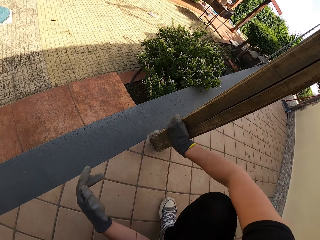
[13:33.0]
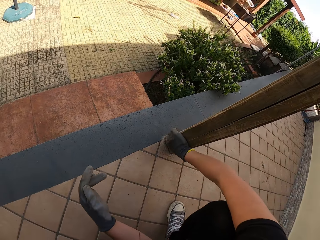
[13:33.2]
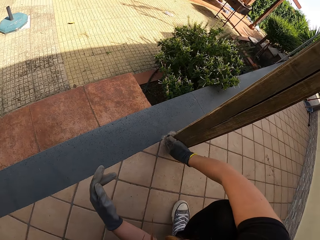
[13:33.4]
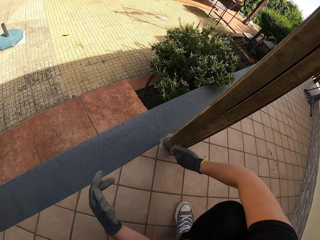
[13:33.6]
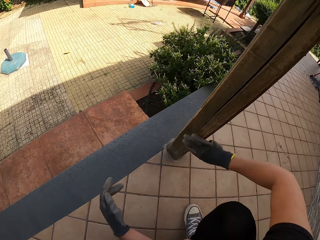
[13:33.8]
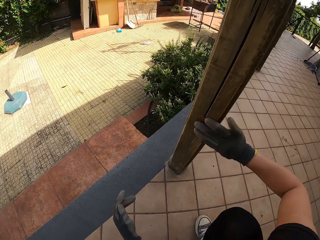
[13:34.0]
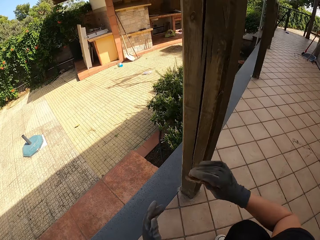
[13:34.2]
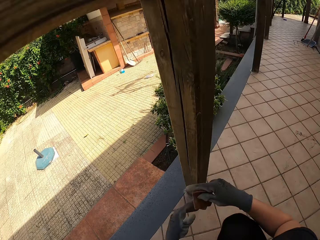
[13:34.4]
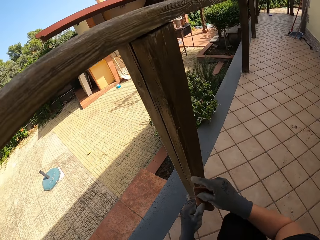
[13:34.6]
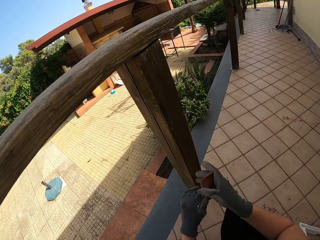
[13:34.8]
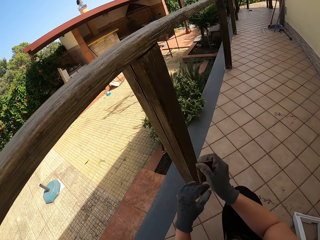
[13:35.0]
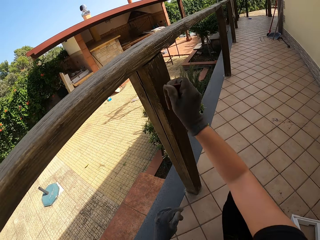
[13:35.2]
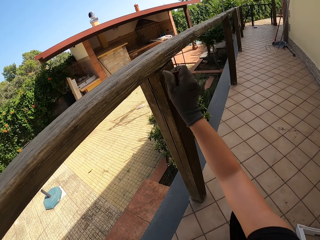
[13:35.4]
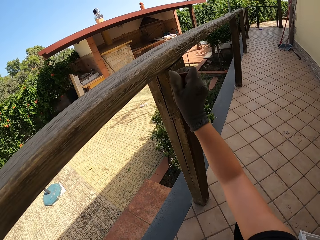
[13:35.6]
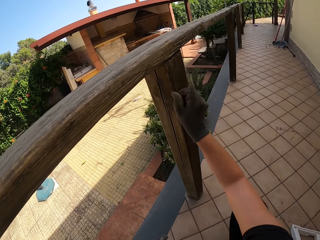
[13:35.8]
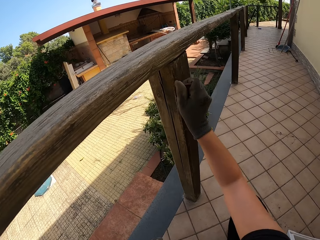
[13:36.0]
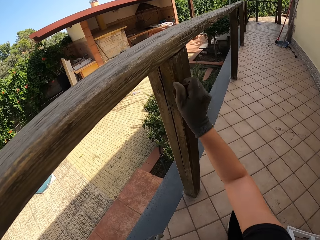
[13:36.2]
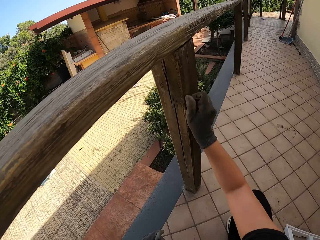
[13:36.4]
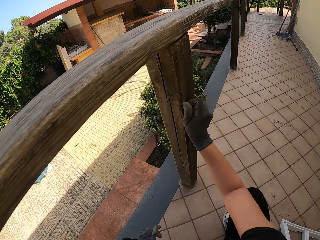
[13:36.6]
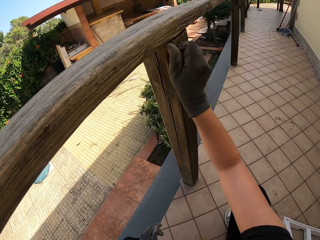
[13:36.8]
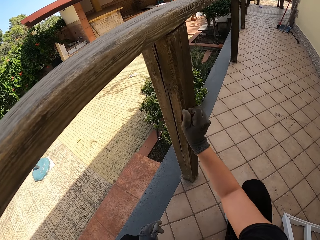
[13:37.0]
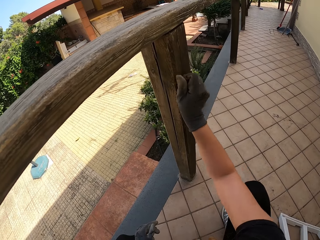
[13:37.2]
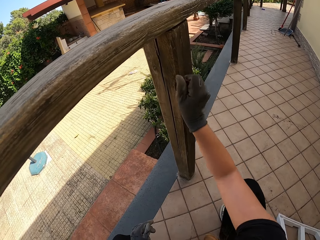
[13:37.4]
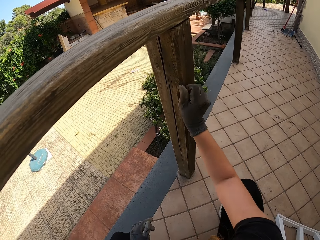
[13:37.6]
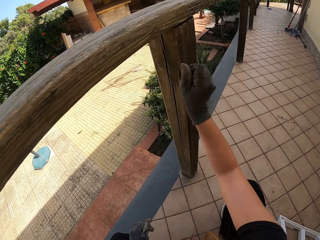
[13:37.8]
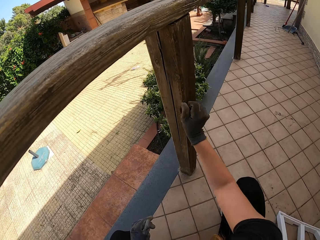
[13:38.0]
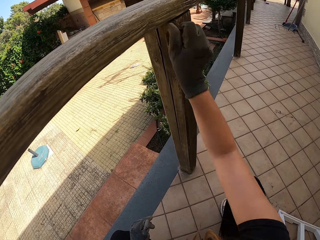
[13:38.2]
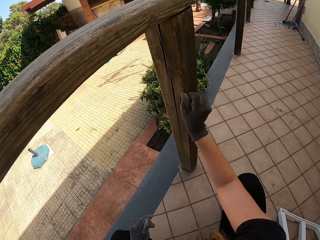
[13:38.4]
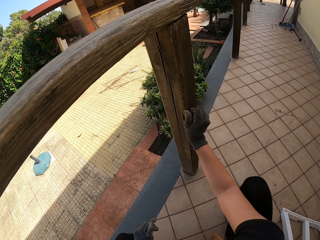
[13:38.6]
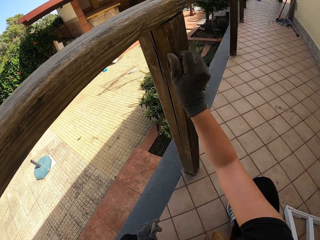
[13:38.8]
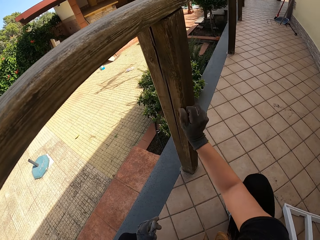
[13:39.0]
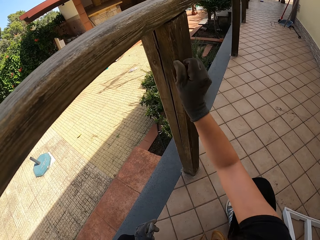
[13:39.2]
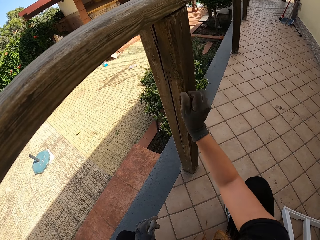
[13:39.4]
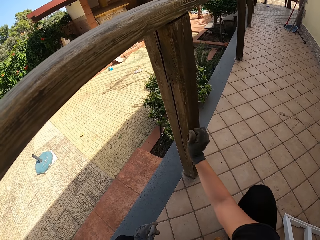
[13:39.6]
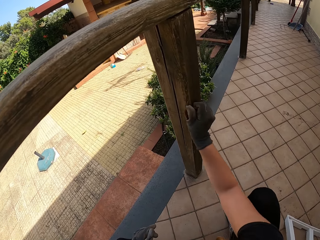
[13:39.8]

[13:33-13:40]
The camera wearer stops scrubbing the balcony and changes the position of the sandpaper. She scrubs the balcony with her right hand with the sandpaper.

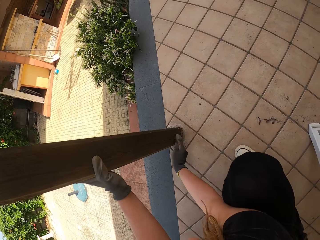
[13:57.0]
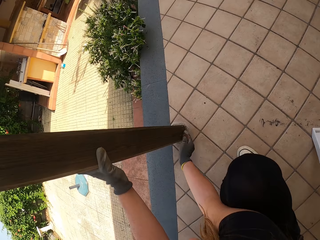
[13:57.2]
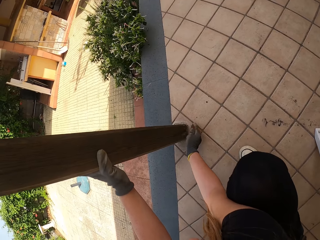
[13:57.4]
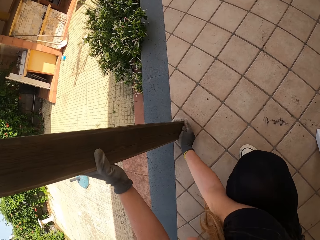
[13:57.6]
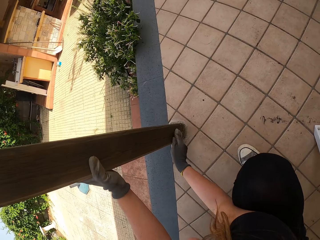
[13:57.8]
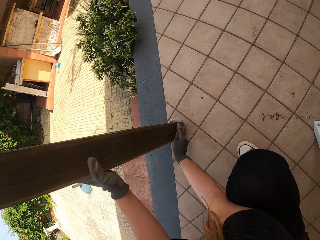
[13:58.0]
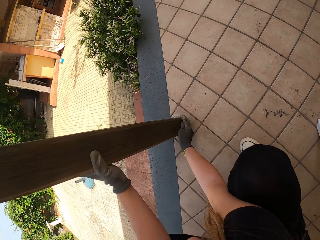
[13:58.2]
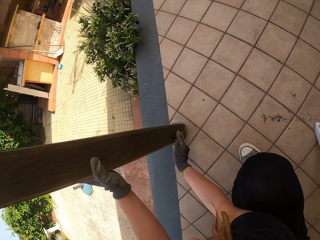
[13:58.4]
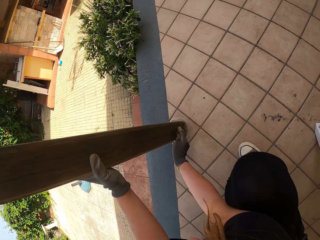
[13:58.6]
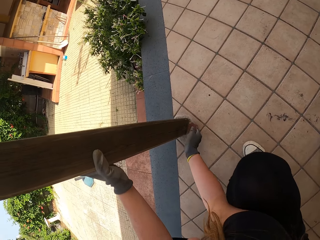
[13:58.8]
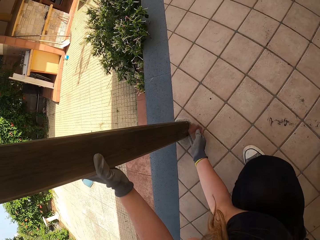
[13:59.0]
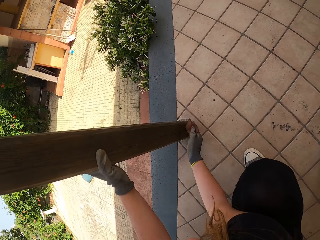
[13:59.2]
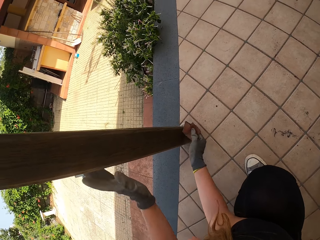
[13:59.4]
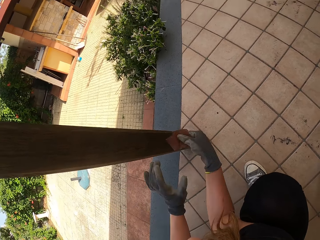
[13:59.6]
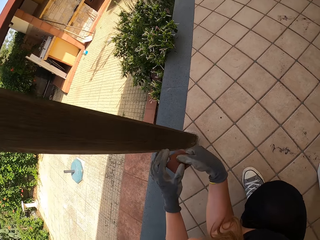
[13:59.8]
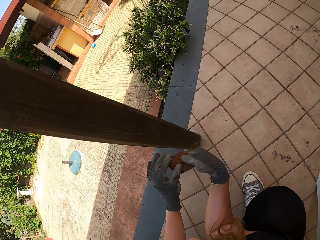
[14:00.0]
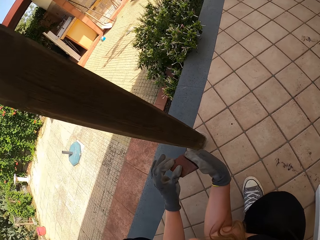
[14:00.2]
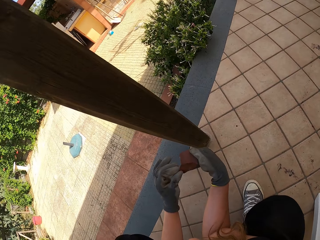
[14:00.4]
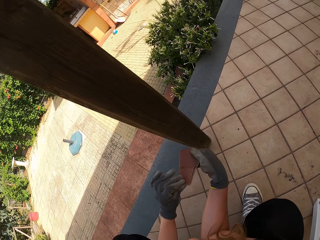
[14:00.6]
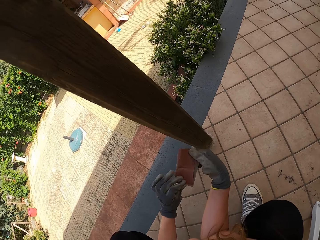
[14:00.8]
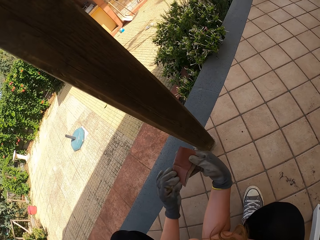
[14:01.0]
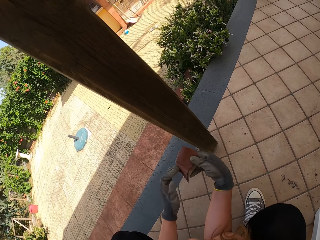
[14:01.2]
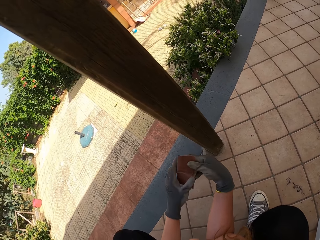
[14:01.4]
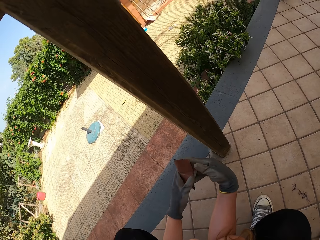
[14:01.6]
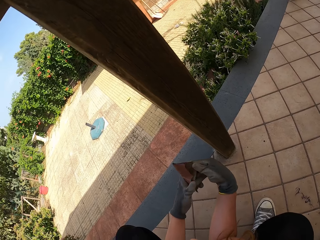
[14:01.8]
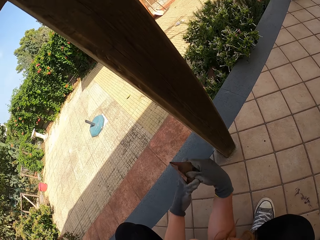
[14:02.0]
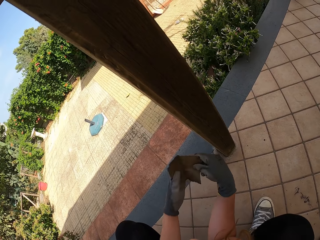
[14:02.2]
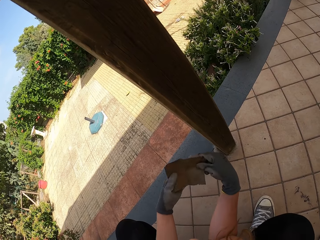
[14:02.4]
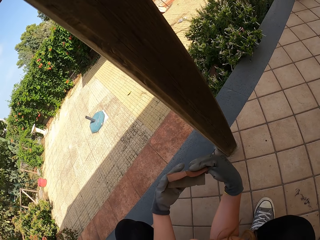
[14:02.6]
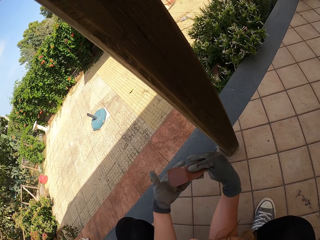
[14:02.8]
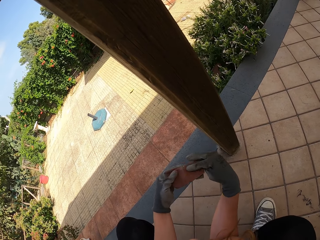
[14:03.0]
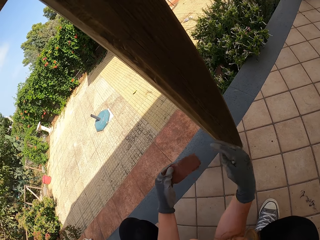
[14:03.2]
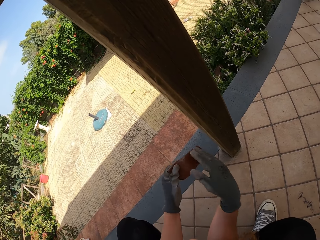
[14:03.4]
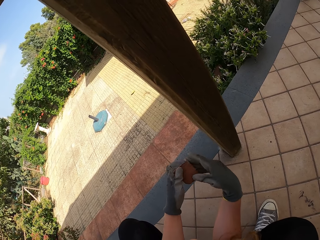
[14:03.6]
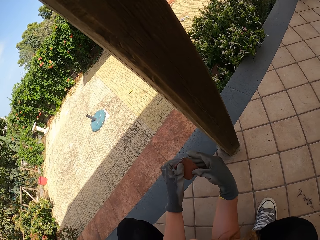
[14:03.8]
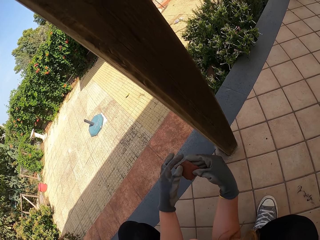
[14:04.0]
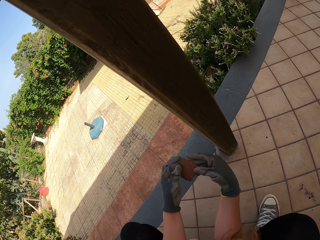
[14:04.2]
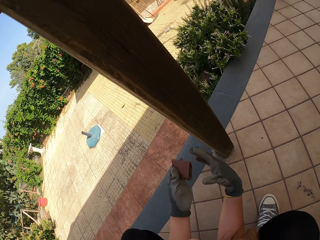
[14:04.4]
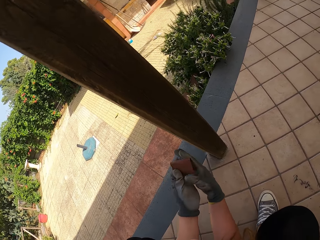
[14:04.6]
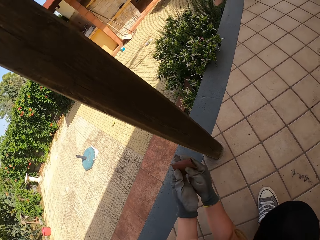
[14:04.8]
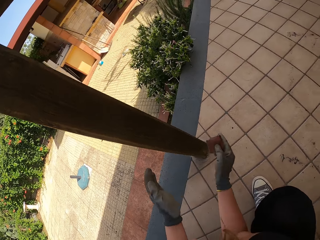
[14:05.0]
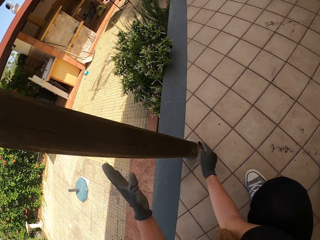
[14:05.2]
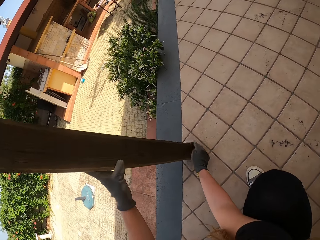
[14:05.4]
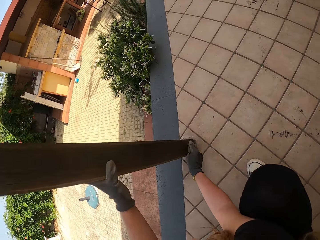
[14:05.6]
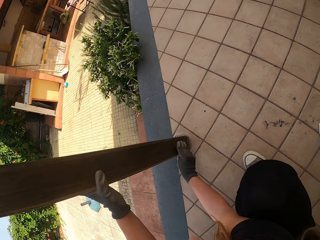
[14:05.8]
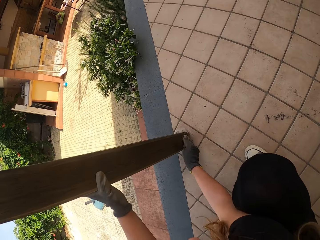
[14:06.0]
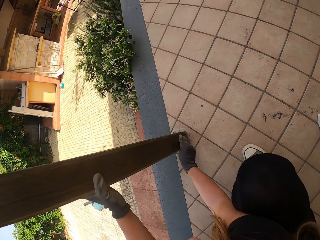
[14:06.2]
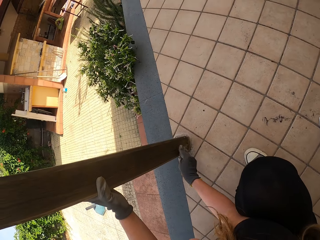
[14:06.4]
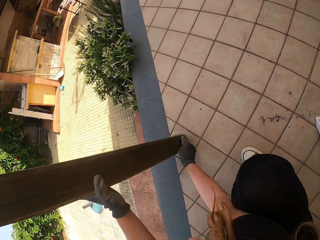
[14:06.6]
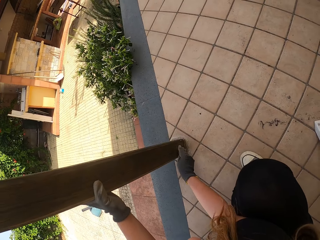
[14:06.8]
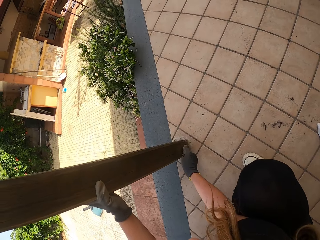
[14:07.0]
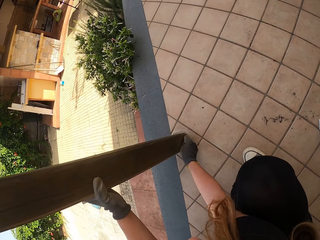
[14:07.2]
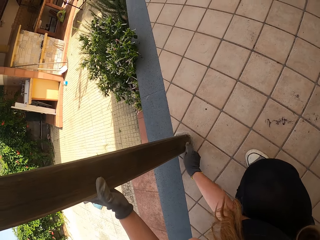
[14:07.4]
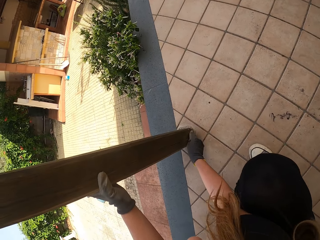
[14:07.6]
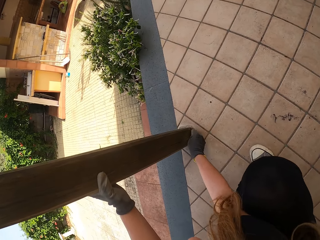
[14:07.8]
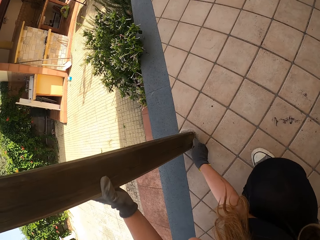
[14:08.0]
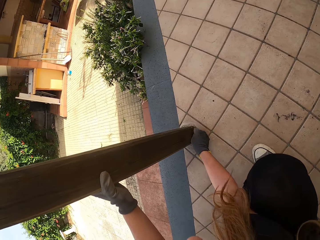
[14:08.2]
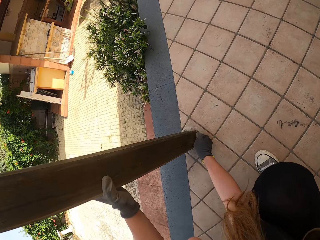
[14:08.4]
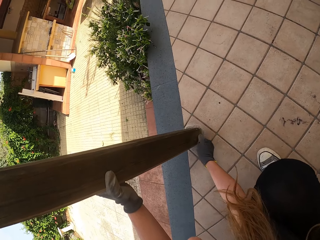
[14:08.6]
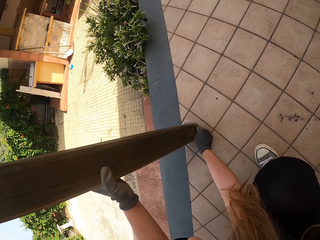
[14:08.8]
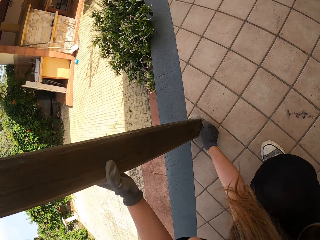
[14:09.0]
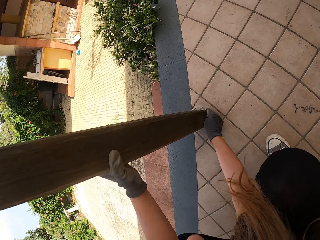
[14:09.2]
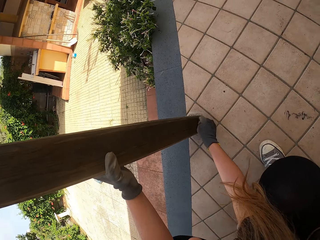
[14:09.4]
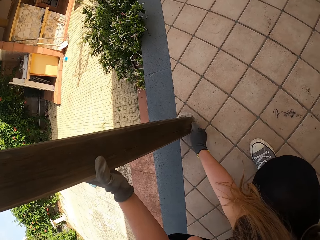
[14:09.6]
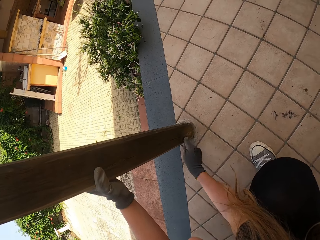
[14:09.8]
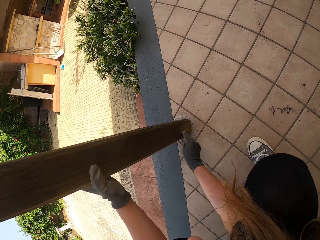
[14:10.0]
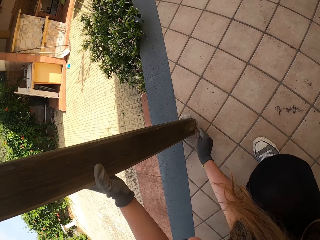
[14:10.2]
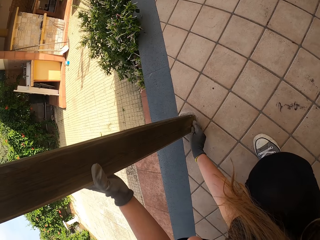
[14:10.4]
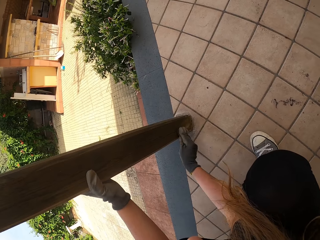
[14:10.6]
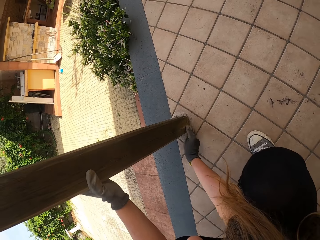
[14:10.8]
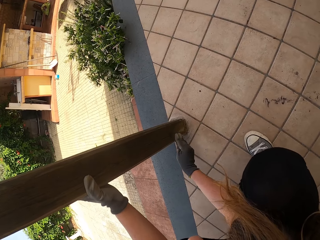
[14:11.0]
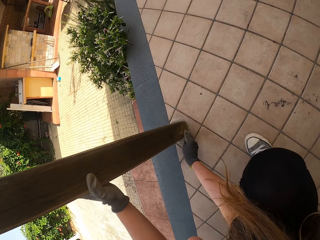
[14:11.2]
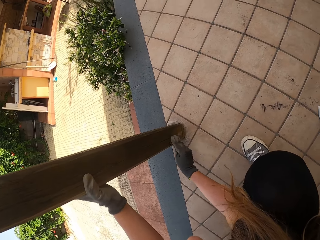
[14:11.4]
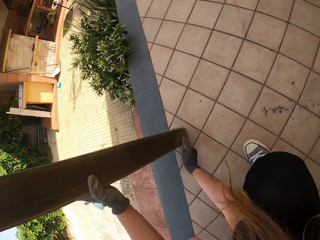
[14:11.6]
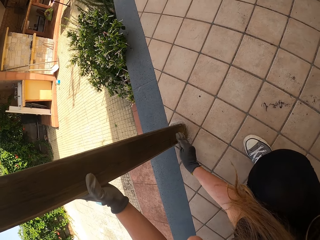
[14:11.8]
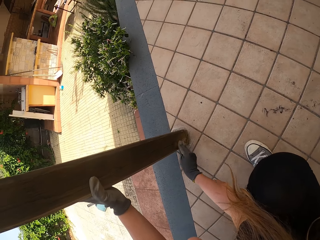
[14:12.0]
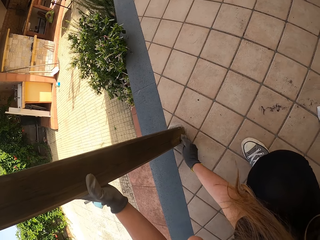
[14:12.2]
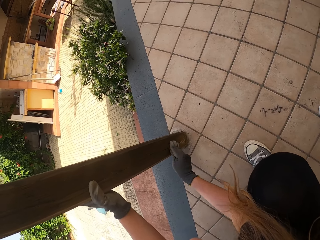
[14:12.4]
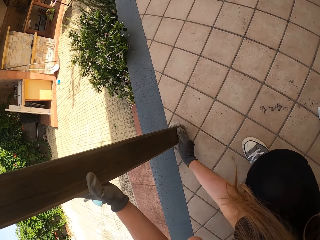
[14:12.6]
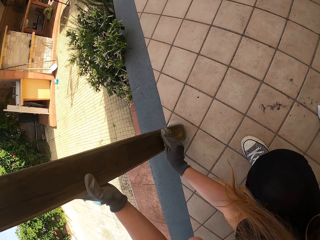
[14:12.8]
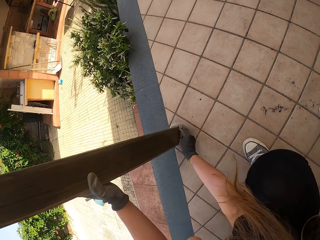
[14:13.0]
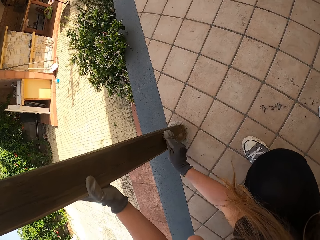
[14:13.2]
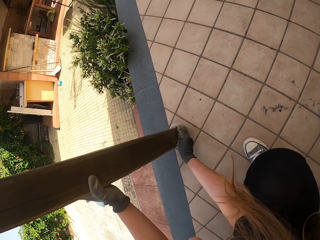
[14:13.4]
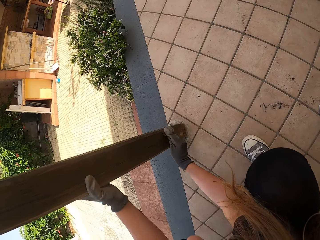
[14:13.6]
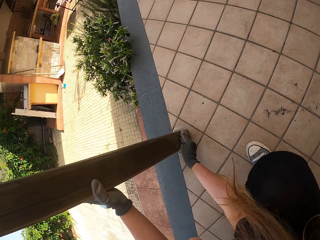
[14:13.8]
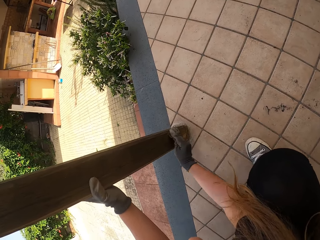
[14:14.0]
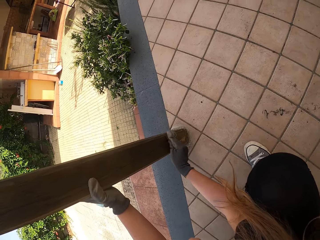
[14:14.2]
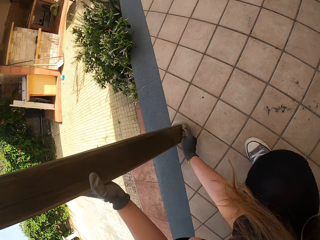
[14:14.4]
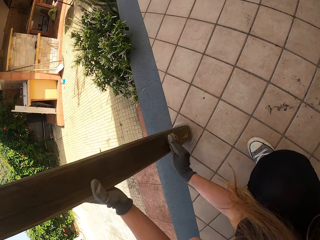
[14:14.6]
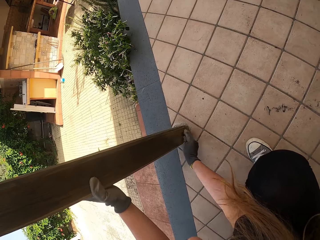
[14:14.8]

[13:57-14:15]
The camera wearer stops scrubbing the balcony. He stops touching the wood. He changes the position of the sandpaper. He holds the balcony with his left hand. He scrubs the balcony with the sandpaper with his right hand.
